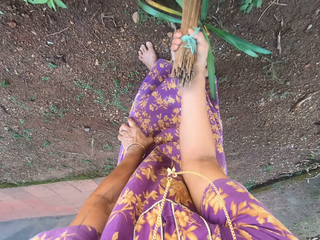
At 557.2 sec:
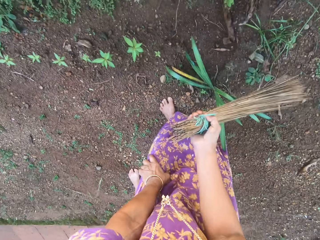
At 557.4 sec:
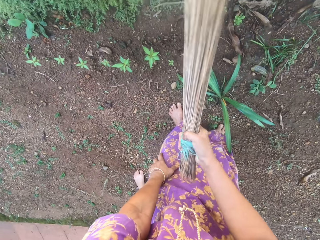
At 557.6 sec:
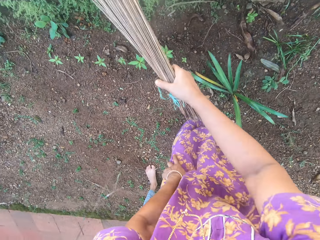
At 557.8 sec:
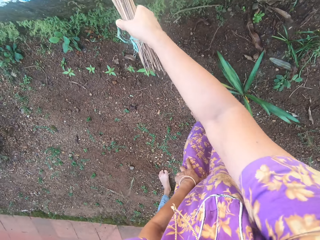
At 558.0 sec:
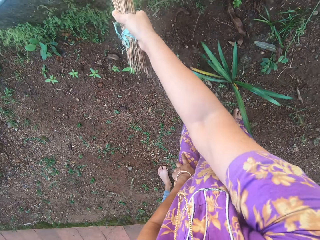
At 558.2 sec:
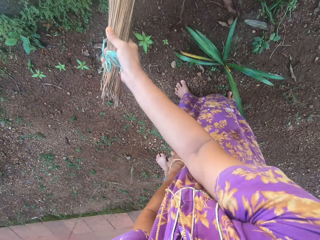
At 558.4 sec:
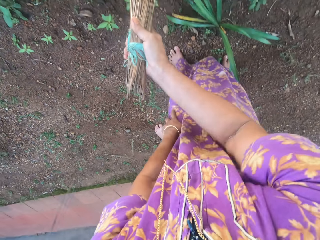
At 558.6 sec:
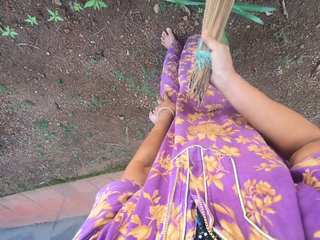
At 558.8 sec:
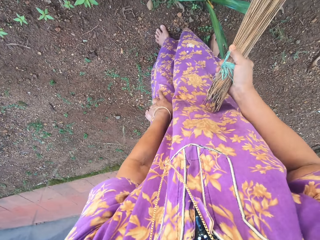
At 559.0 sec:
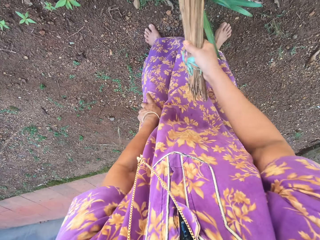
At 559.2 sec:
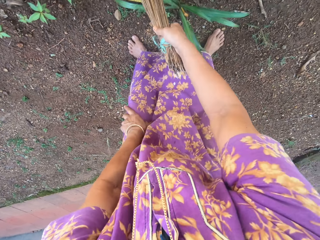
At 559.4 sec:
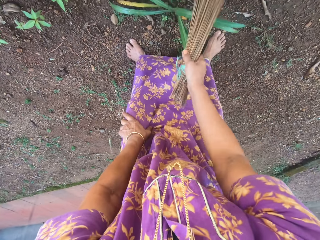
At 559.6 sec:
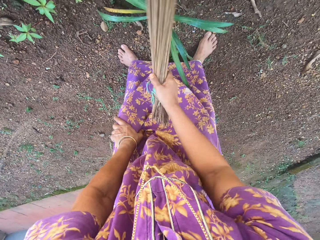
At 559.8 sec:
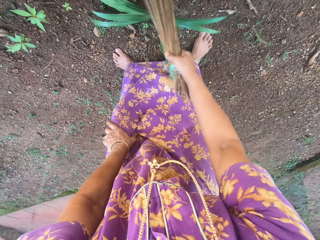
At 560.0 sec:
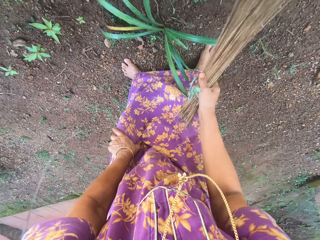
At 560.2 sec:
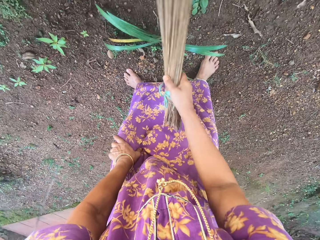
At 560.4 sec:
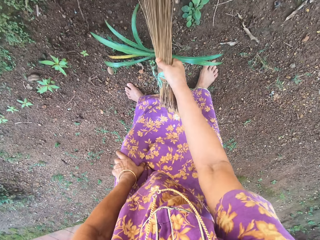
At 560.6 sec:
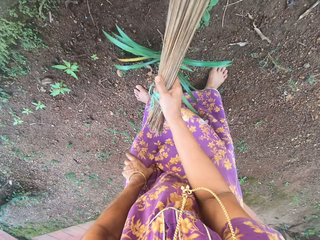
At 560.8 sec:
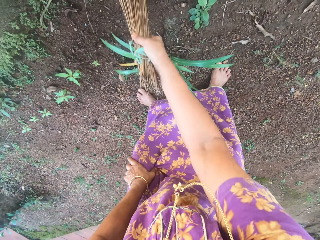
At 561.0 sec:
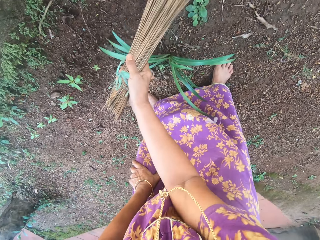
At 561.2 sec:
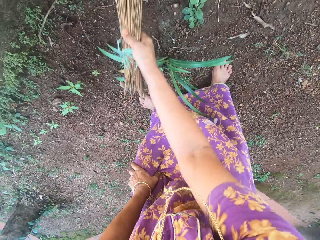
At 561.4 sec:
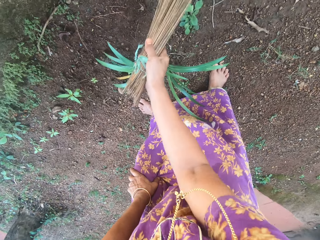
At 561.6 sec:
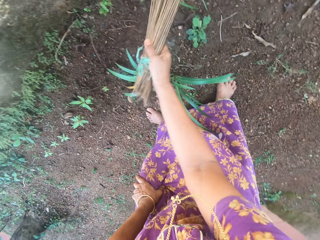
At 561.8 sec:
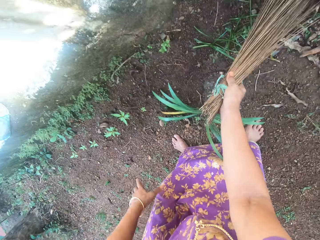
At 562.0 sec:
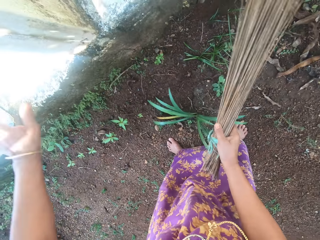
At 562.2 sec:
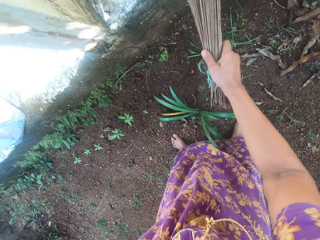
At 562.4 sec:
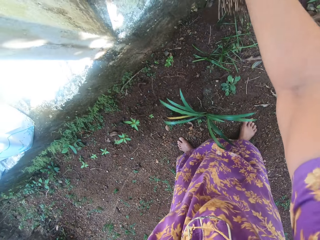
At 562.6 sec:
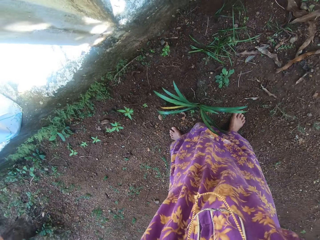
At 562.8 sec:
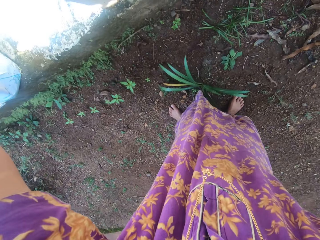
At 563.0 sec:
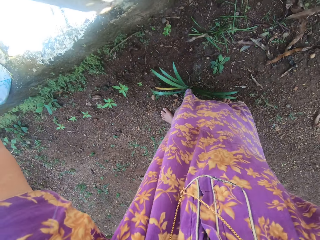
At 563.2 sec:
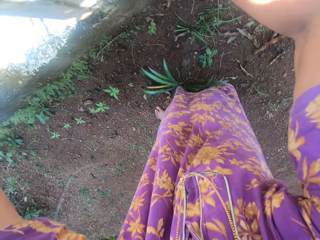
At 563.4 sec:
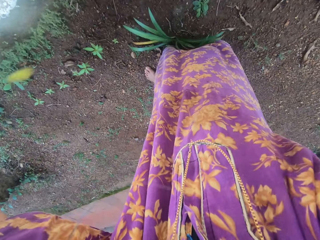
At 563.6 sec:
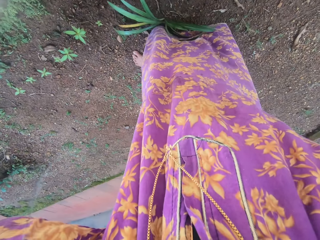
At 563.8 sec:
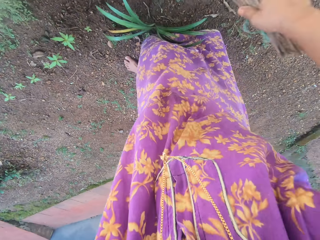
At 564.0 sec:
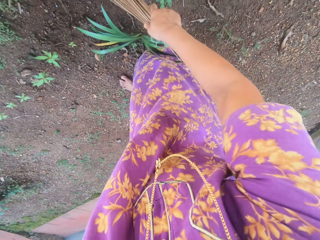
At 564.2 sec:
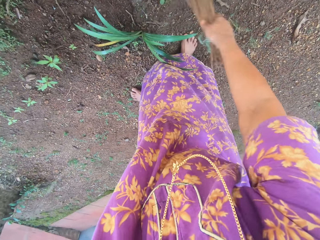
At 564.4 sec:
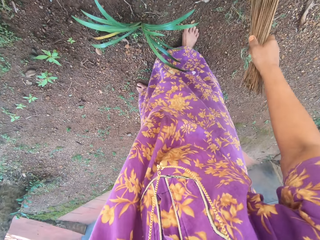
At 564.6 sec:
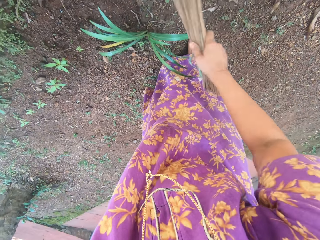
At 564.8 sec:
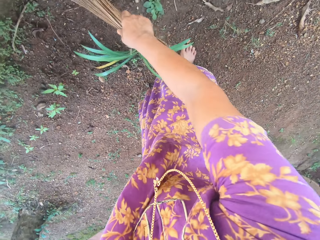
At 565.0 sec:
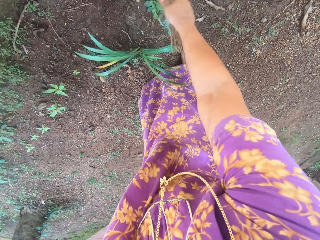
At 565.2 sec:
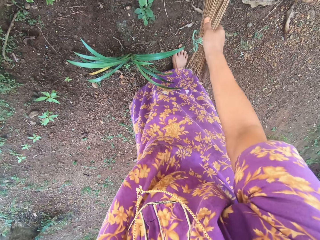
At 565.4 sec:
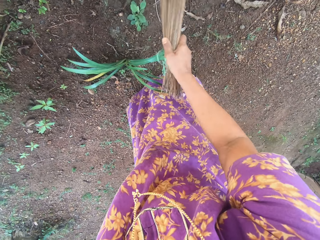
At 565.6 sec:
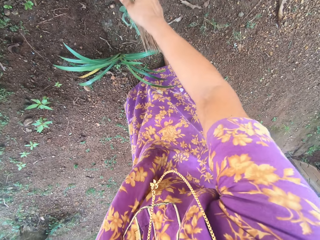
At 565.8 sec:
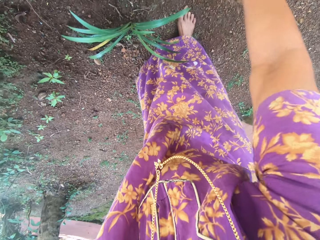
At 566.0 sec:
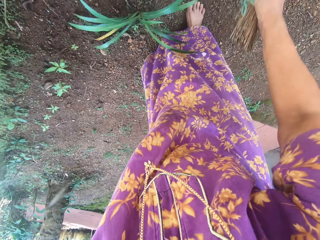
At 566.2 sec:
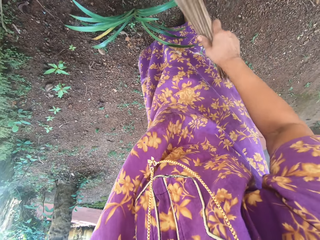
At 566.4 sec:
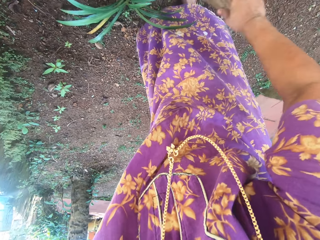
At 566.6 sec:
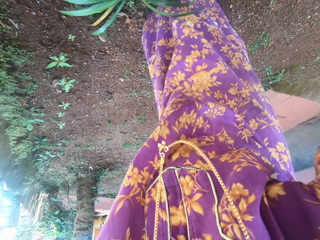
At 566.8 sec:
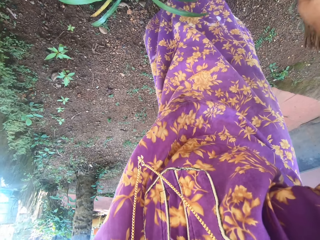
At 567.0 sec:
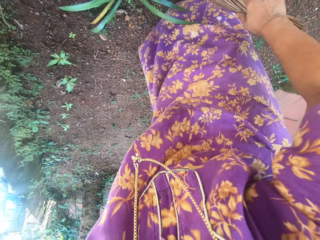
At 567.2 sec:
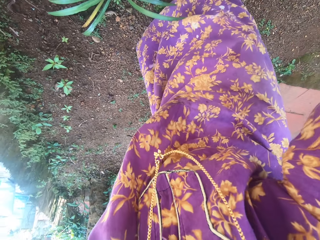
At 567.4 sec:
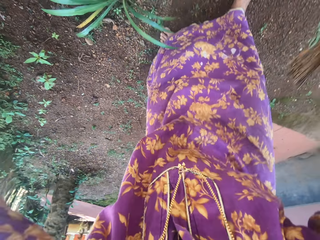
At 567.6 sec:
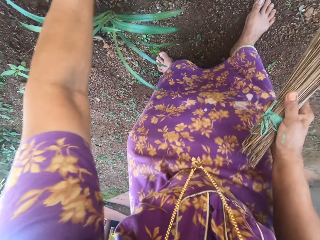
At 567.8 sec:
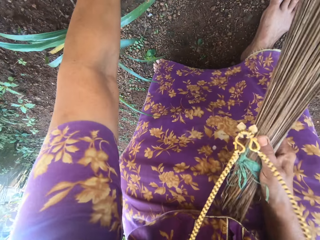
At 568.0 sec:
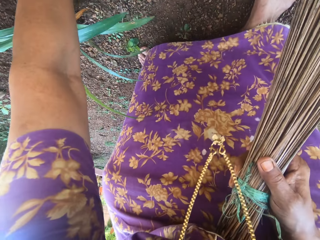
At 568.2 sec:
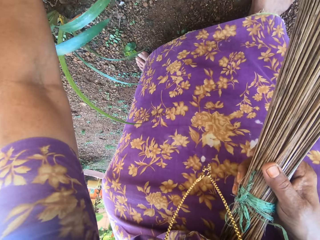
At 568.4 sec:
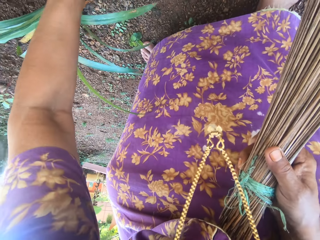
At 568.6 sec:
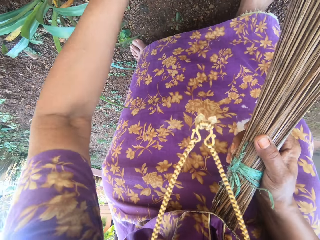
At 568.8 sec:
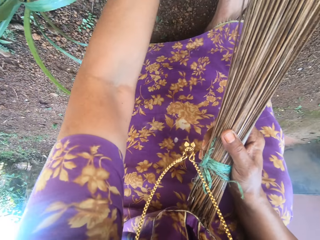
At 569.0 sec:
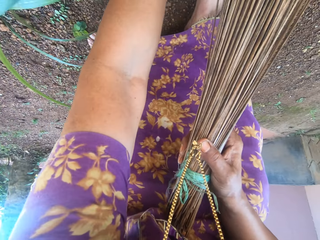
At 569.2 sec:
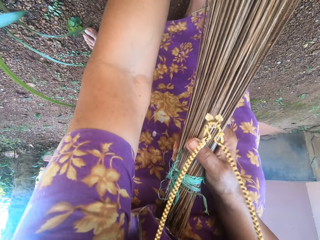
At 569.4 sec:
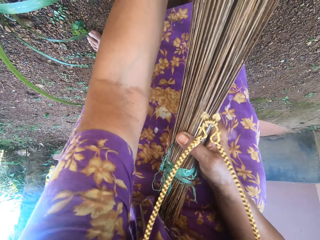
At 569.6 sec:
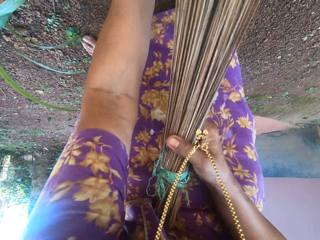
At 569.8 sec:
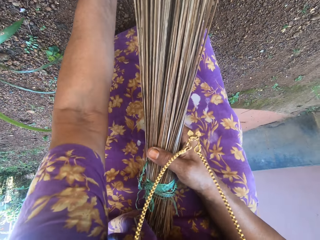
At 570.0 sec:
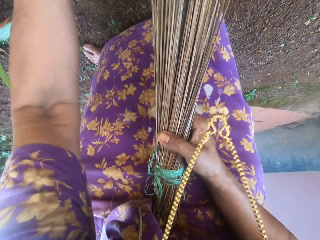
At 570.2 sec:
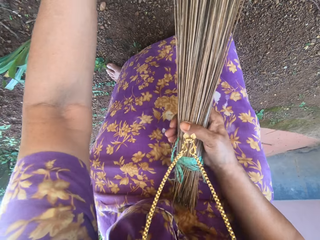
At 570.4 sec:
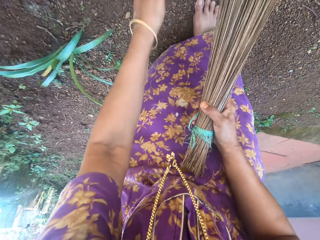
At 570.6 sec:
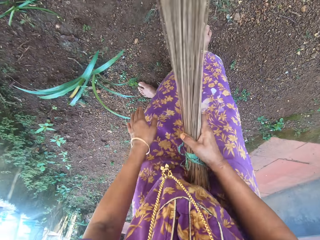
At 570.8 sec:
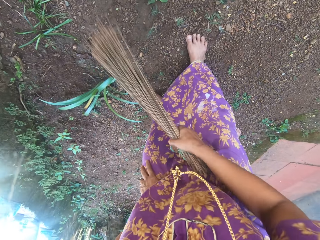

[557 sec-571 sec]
The camera wearer touches the wall. They sweep the ground. They uproot an unwanted plant from the ground.

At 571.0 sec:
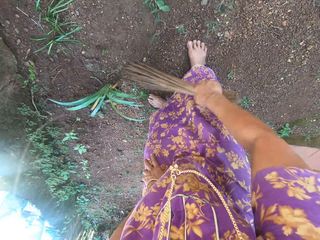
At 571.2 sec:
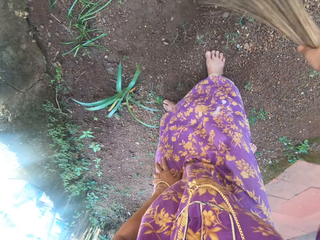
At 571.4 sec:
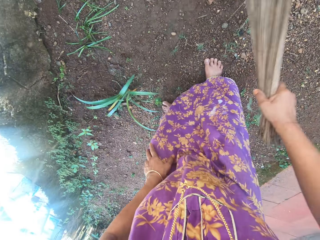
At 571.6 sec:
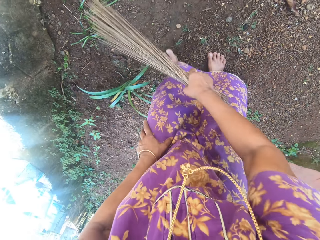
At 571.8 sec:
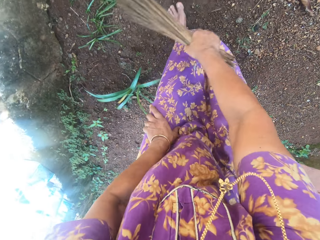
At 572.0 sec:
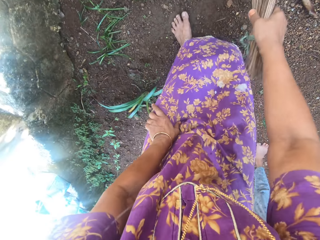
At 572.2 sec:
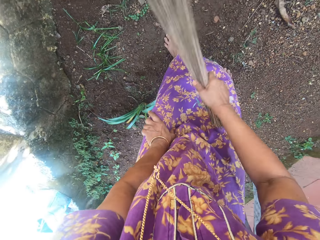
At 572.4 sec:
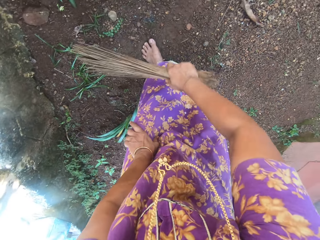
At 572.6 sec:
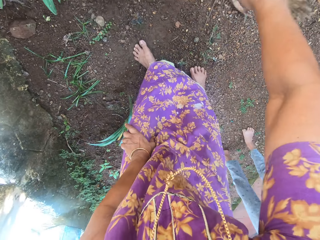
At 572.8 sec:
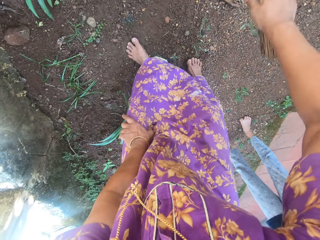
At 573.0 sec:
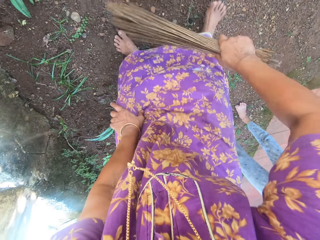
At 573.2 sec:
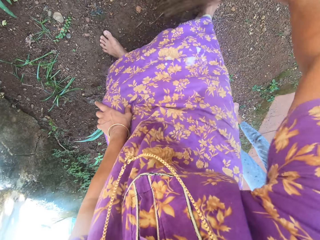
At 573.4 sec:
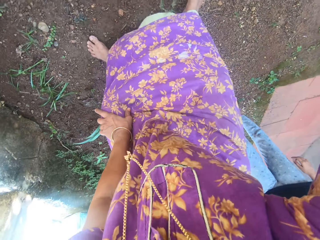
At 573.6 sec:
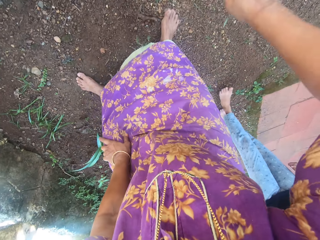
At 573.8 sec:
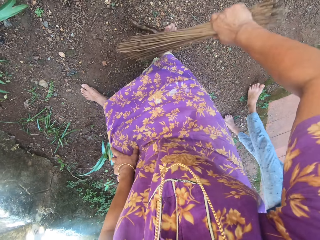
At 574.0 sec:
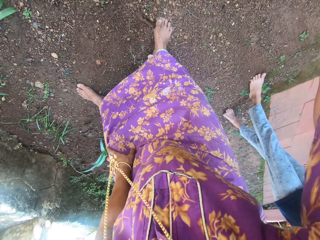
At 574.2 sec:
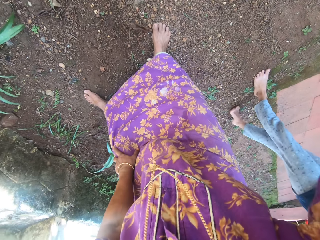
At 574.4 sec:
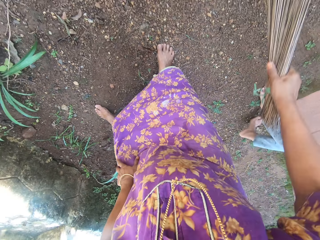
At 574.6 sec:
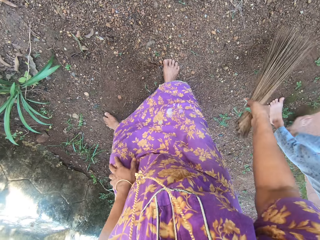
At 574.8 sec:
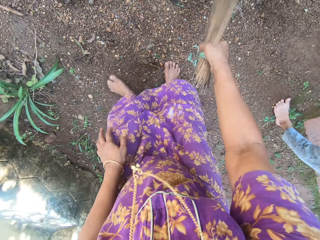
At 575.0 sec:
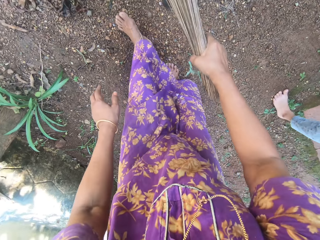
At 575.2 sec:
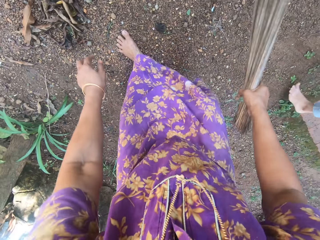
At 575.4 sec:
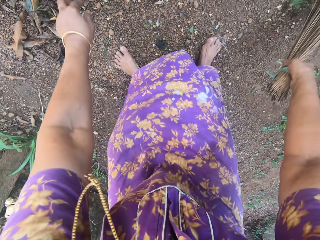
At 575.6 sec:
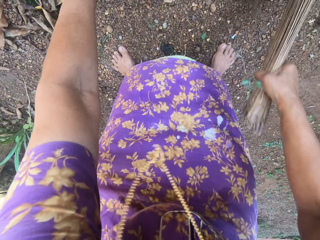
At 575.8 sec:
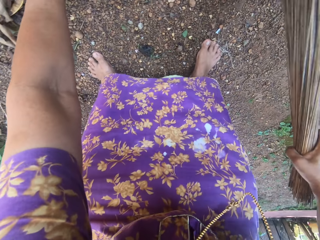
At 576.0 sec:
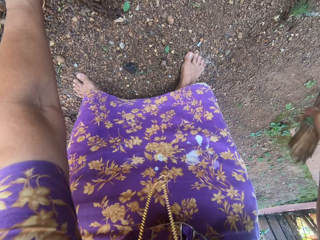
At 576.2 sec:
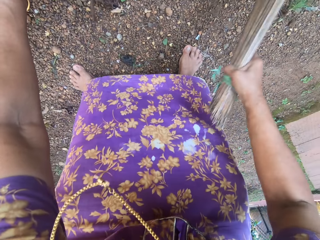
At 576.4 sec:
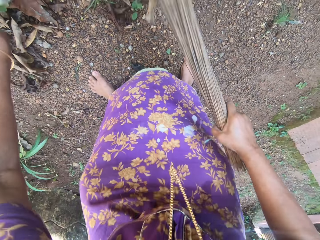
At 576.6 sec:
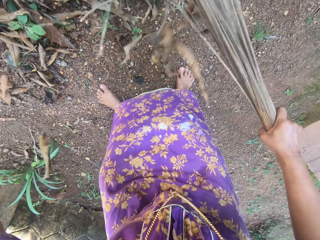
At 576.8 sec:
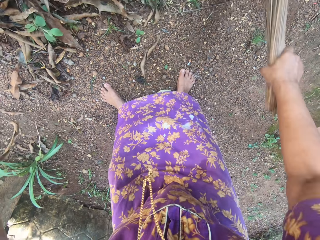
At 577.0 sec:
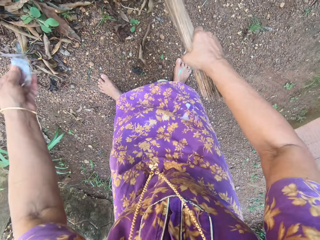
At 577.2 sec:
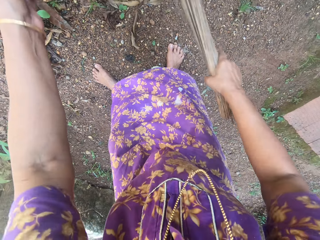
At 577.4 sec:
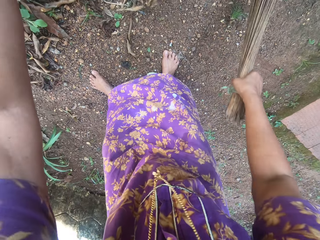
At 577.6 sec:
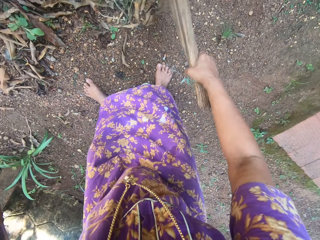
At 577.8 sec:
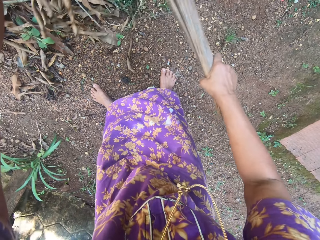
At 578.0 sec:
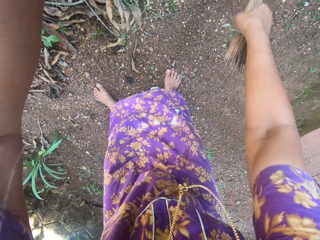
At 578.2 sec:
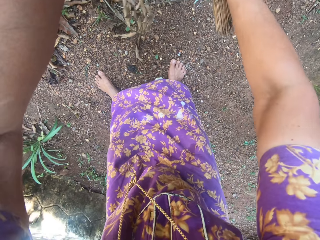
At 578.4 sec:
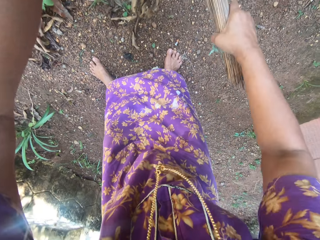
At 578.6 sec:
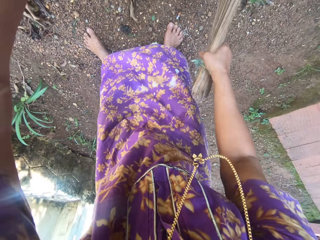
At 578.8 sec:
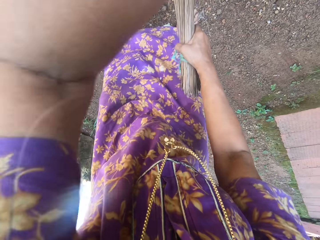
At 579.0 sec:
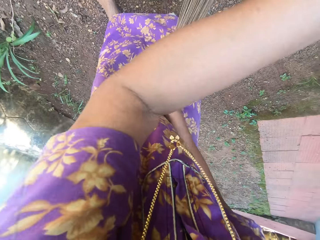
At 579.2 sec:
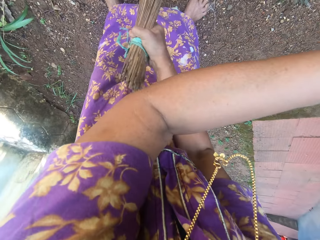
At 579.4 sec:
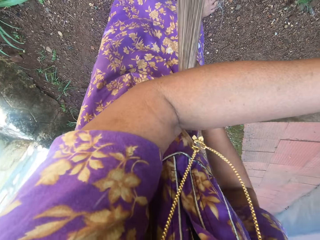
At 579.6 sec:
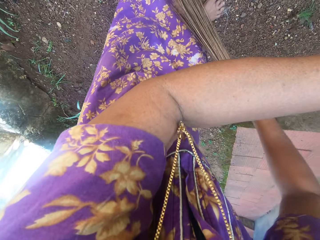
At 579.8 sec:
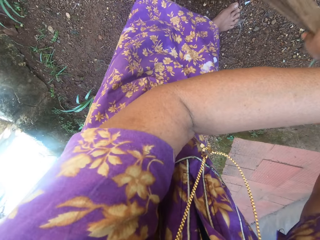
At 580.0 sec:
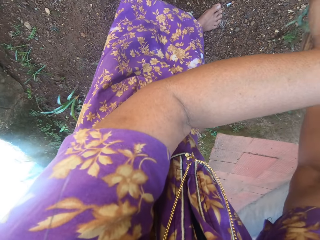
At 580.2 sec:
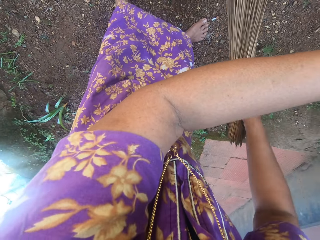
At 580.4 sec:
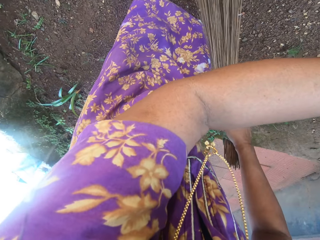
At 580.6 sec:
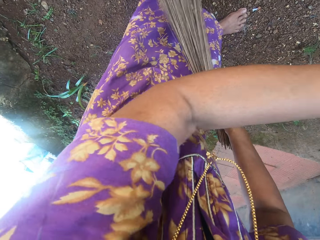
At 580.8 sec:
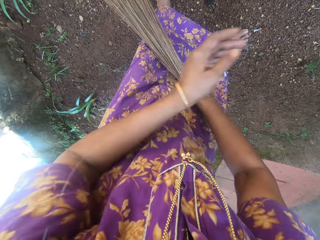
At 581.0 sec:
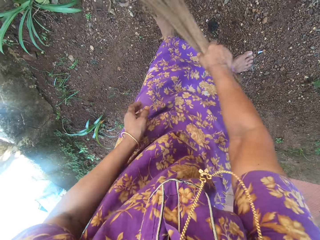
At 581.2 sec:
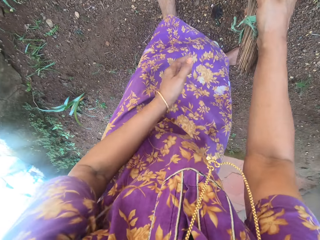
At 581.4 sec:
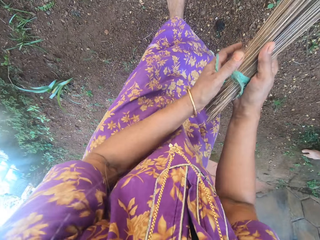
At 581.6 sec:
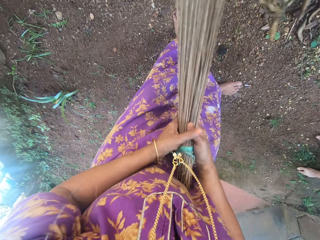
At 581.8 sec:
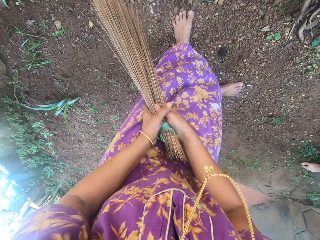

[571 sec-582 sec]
The camera wearer sweeps the ground. They pick up something. They give something to someone.
